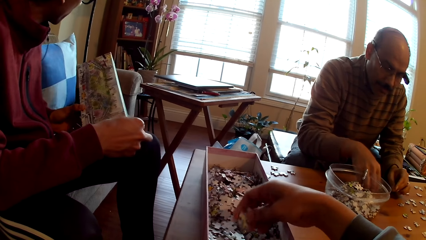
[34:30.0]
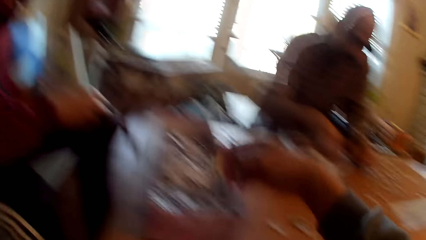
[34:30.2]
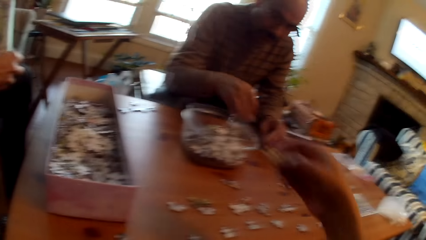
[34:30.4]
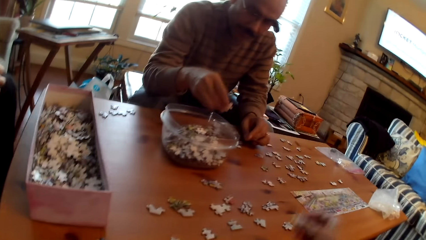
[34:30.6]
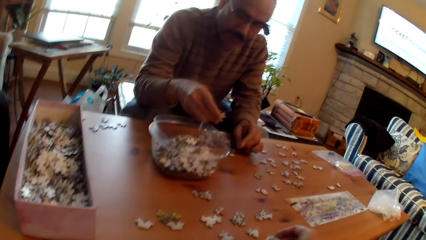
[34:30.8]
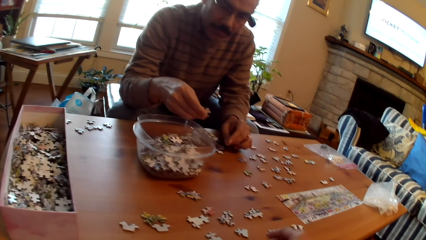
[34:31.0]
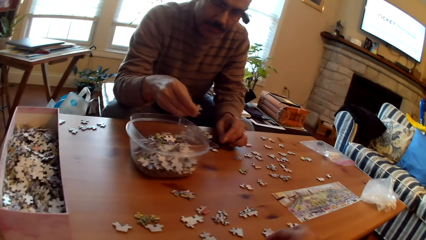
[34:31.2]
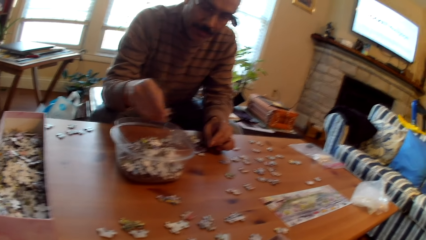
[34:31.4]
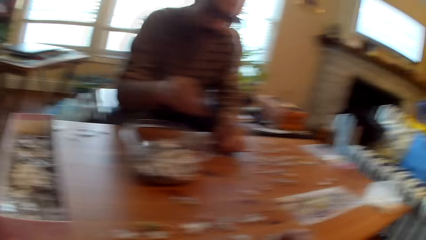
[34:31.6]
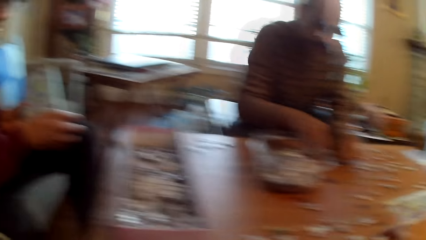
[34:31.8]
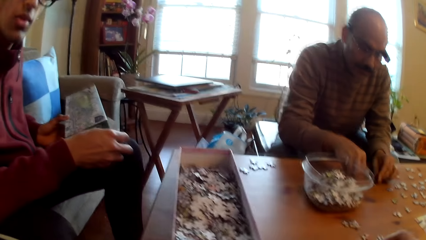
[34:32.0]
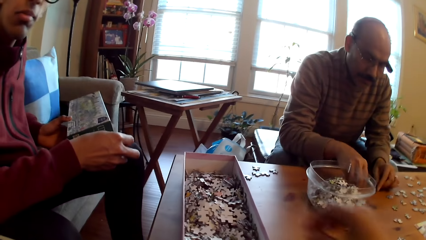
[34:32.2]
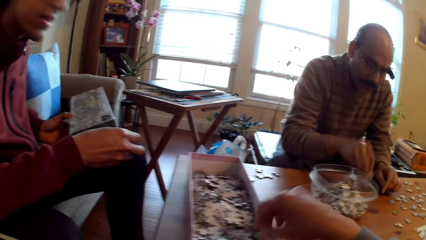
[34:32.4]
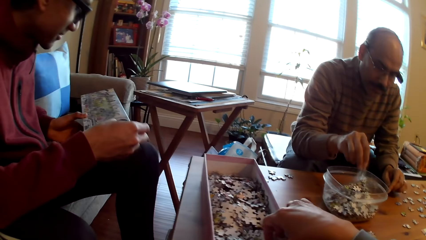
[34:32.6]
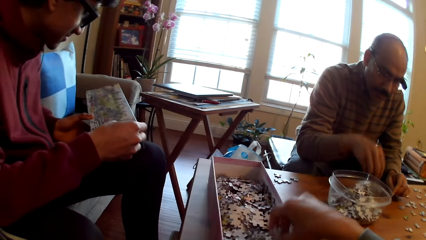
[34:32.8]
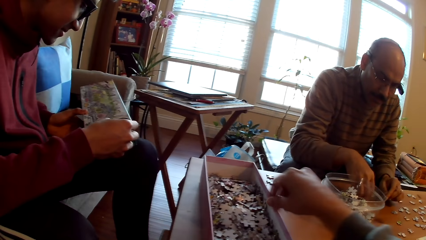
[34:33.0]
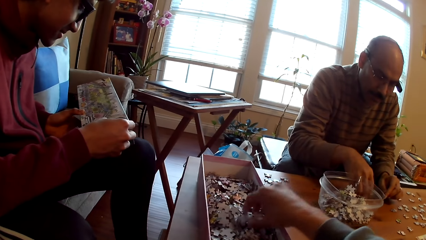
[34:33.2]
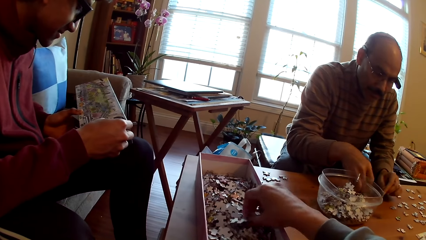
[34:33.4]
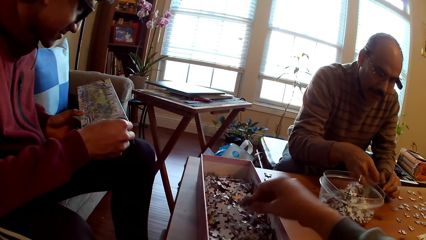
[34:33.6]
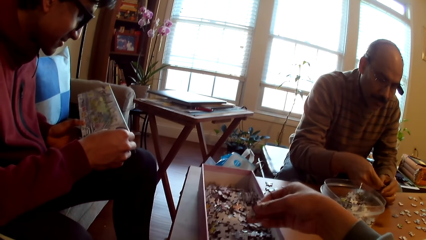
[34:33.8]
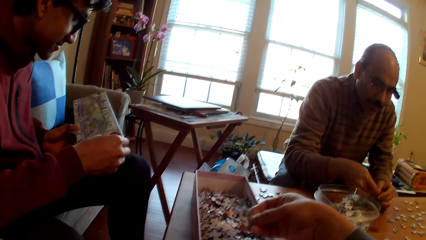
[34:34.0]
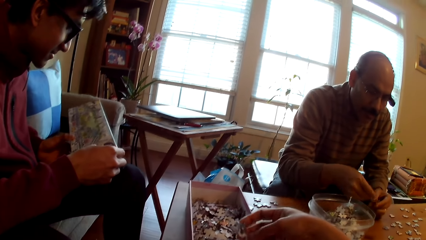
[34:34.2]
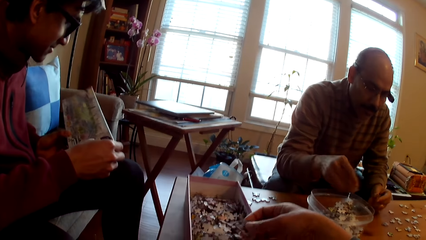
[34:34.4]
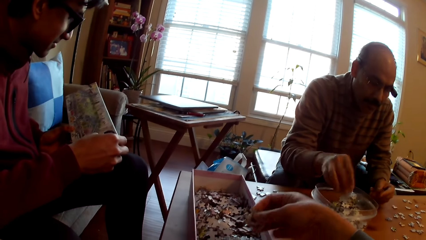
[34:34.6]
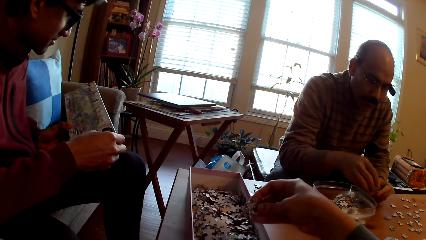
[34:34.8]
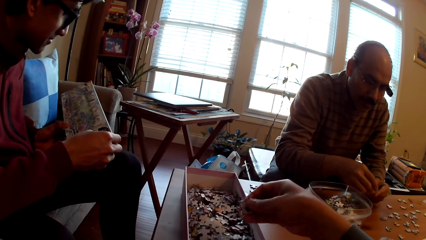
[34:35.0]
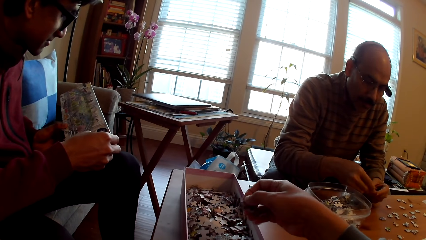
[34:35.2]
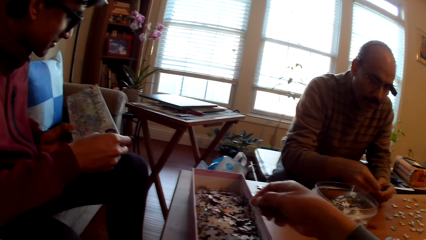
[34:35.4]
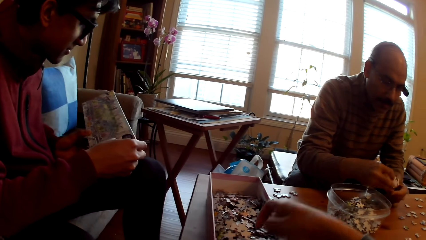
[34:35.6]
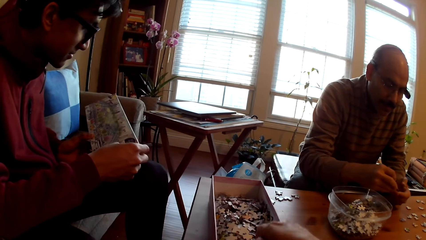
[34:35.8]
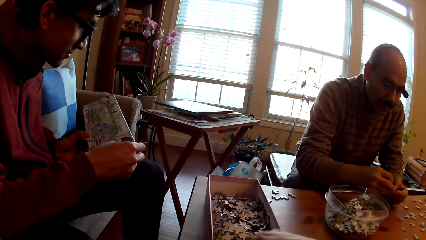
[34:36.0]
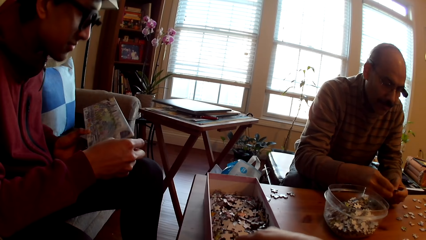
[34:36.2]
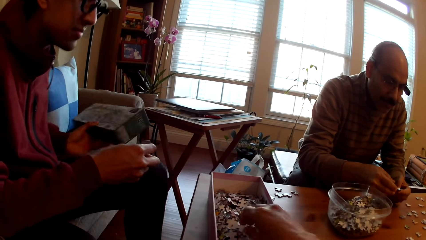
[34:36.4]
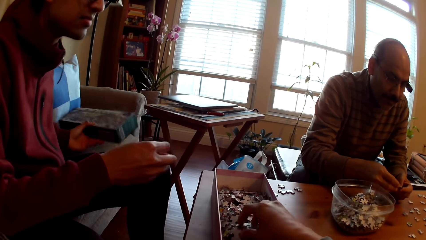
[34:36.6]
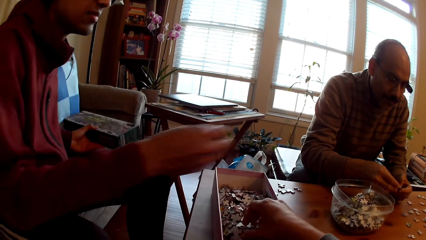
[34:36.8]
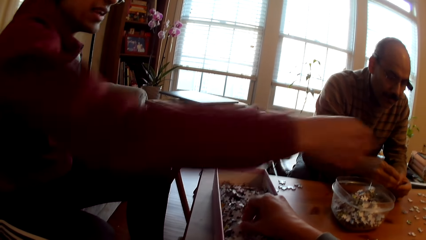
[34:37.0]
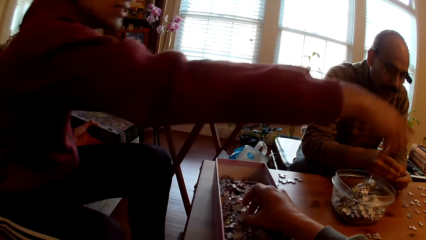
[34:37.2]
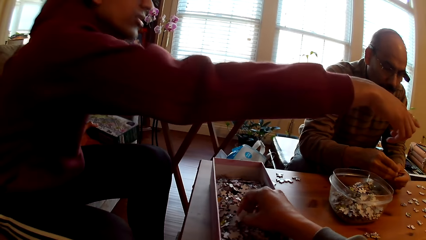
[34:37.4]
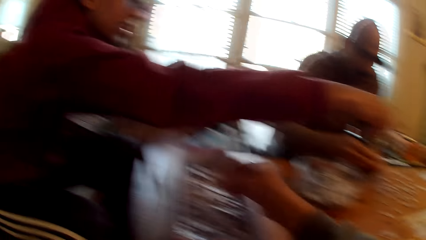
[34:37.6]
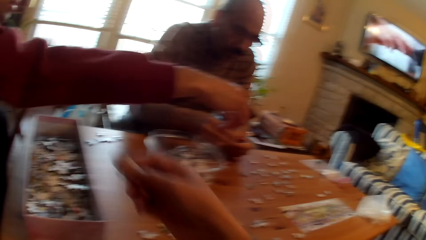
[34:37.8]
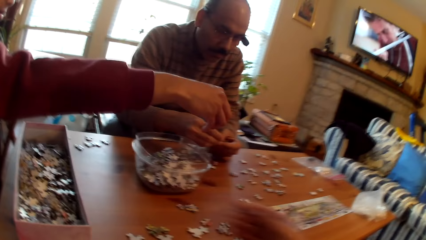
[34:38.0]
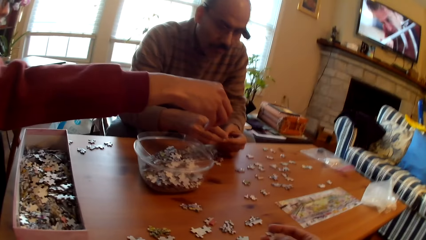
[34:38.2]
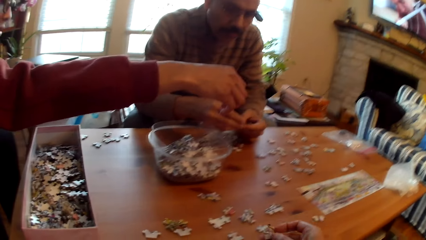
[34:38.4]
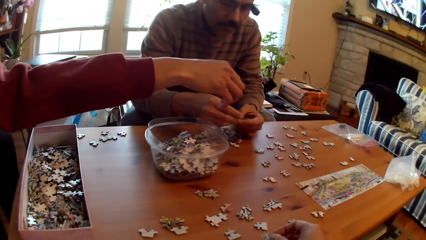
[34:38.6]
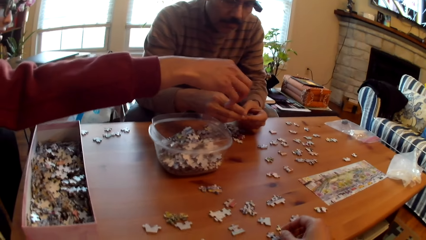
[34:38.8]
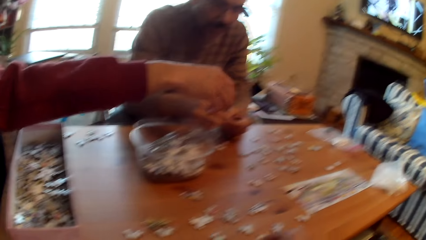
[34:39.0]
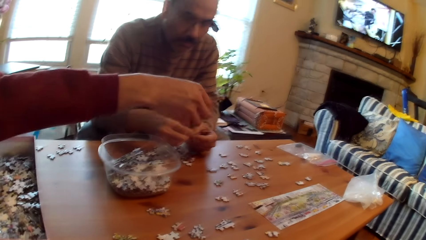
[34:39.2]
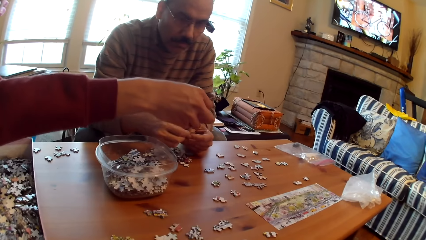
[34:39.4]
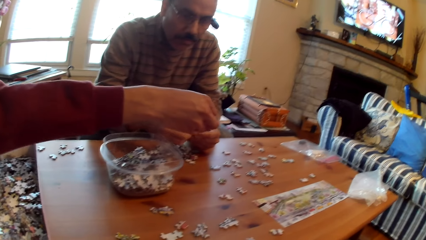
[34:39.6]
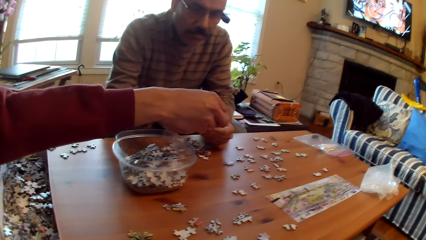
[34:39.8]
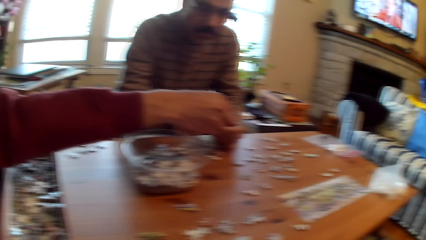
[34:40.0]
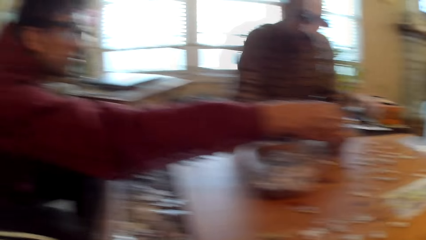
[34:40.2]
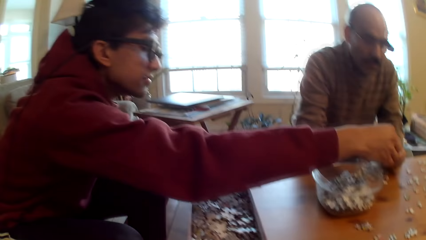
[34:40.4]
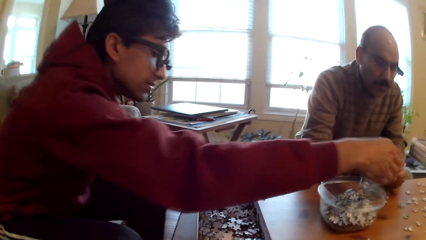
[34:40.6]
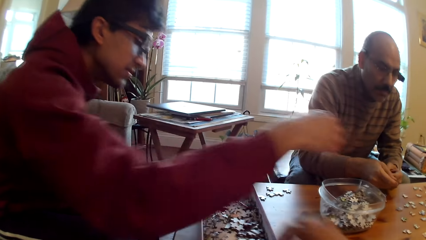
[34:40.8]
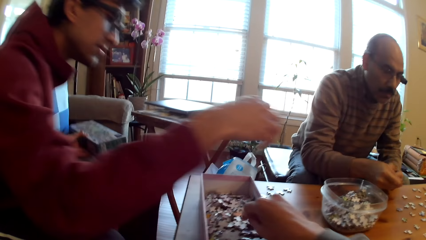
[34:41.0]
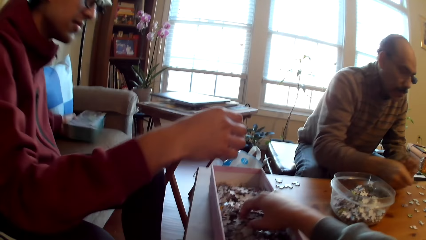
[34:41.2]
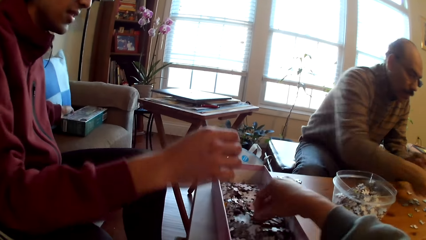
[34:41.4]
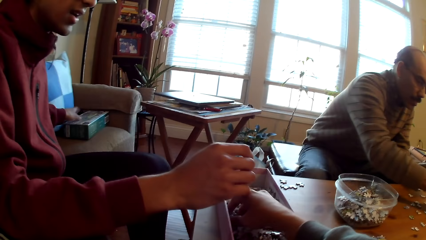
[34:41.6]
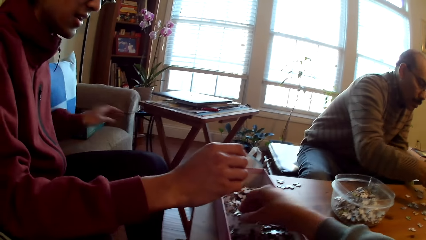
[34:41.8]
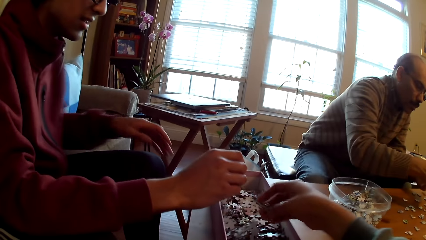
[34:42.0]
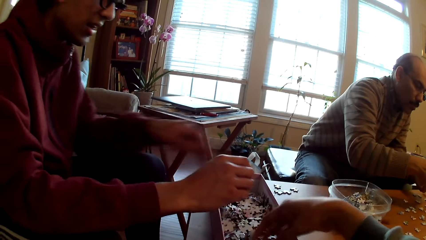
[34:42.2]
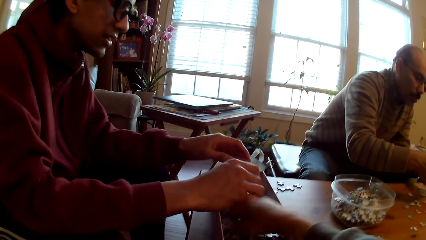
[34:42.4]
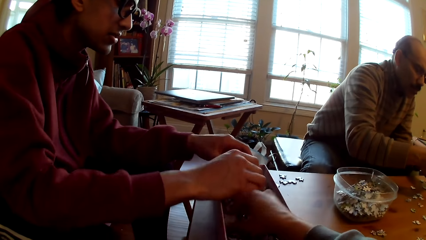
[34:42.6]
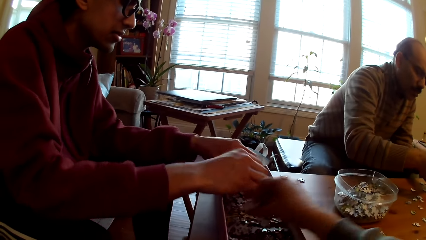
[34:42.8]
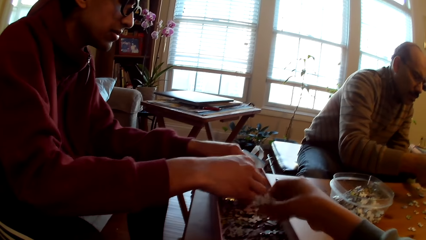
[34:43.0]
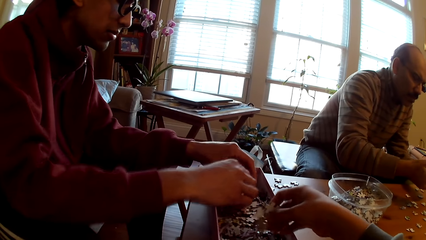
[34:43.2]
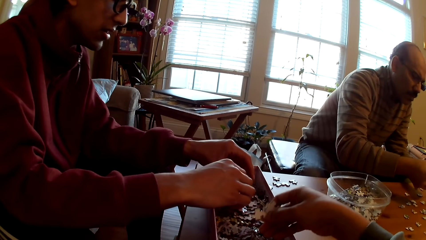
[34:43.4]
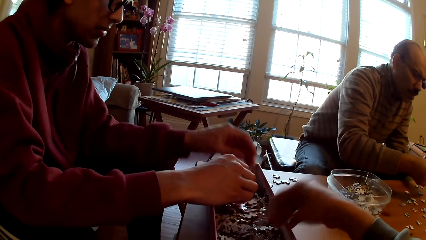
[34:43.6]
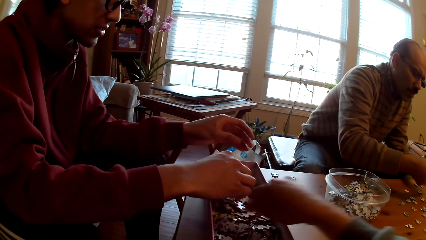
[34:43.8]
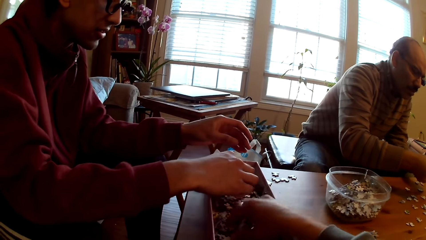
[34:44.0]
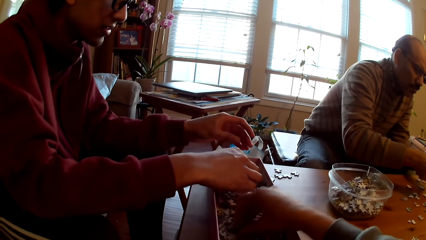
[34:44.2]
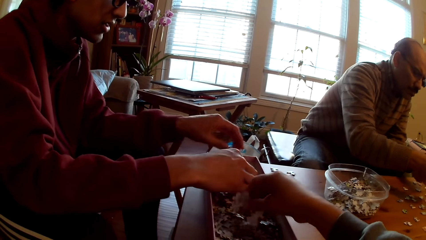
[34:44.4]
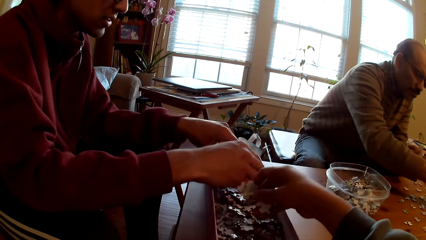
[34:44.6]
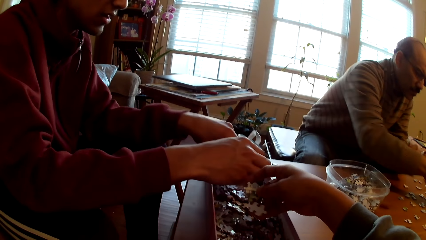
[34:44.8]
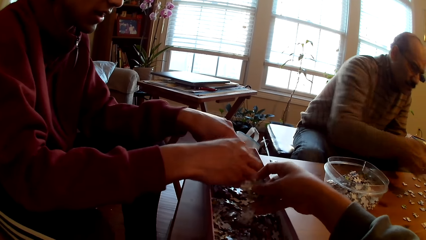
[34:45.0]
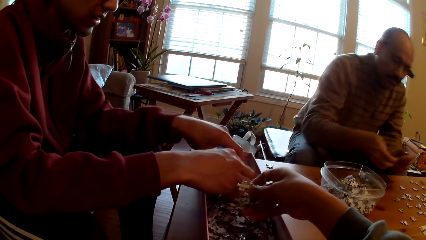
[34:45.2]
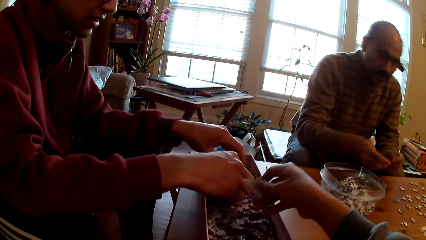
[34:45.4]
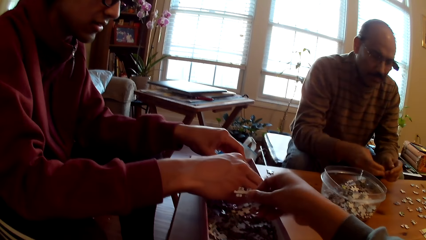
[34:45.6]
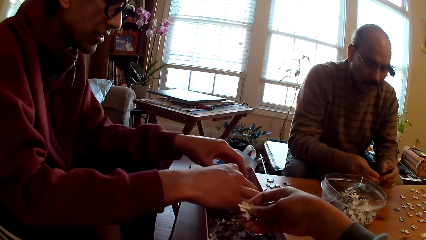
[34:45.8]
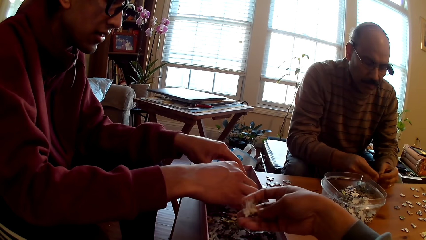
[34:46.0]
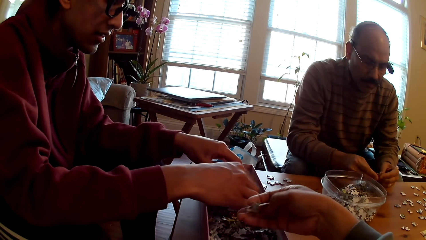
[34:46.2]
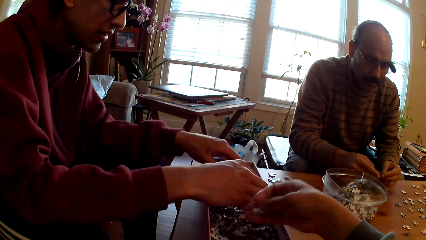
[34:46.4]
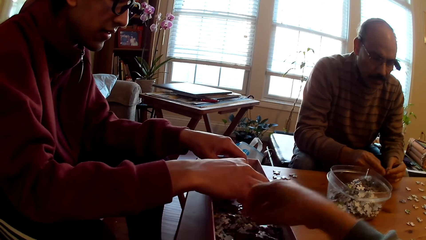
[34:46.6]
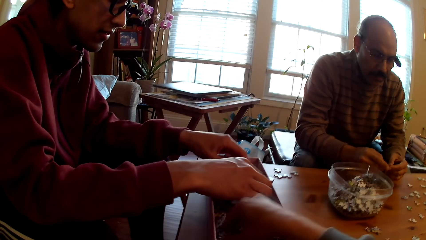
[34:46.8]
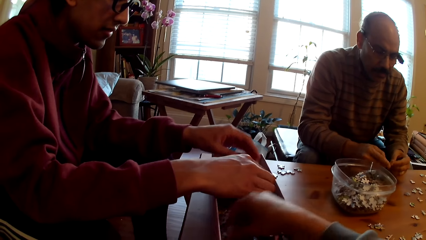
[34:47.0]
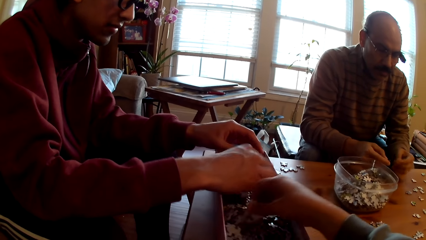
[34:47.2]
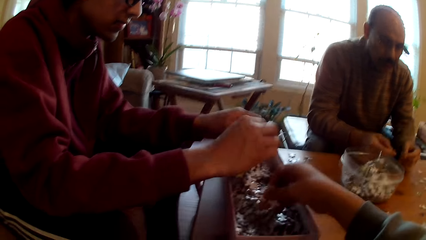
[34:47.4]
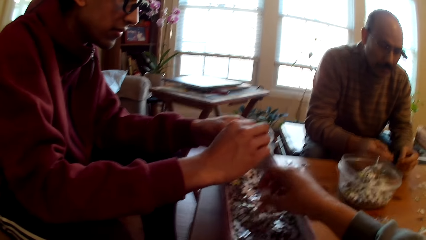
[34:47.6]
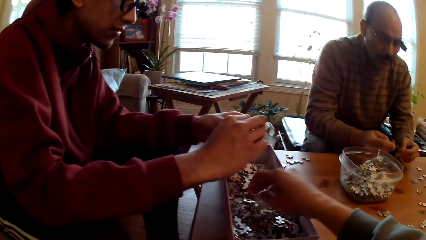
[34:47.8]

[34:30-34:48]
A person drops puzzle pieces in the container. The camera wearer picks a jigsaw piece. The person drops puzzle pieces in the container and picks a jigsaw piece. Another person stretches a hand and picks a jigsaw piece. The camera wearer scoops jigsaw pieces.
